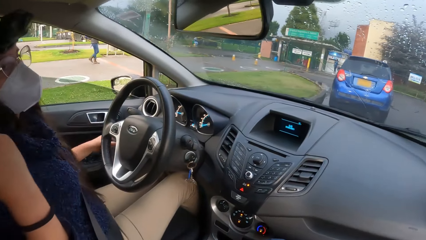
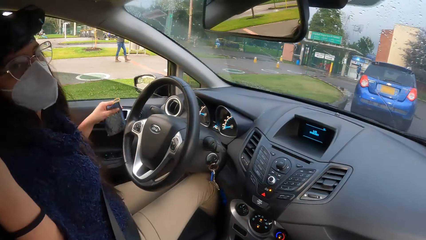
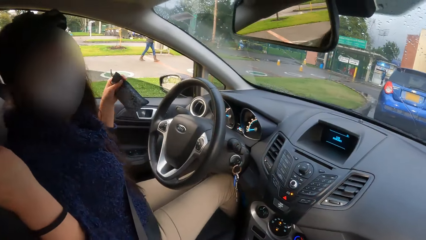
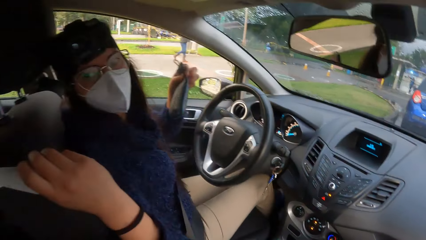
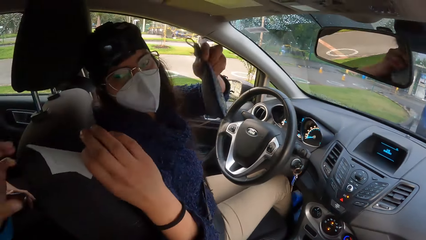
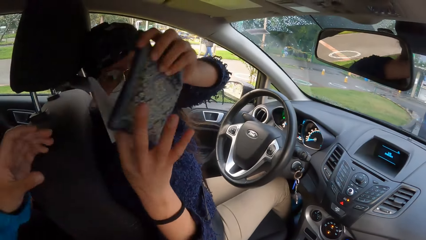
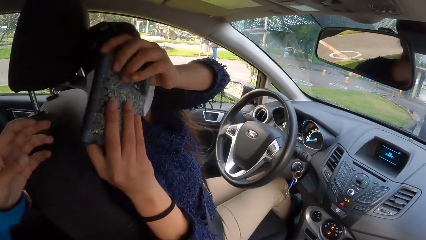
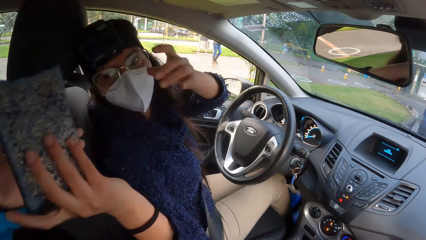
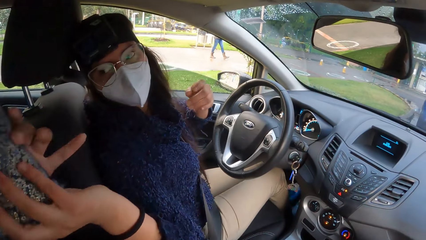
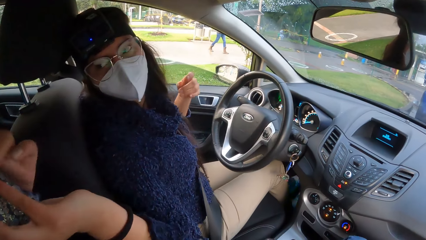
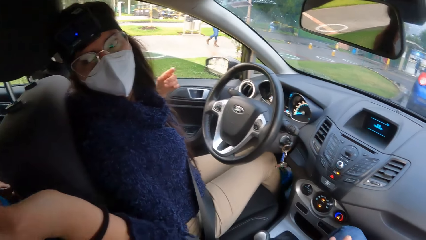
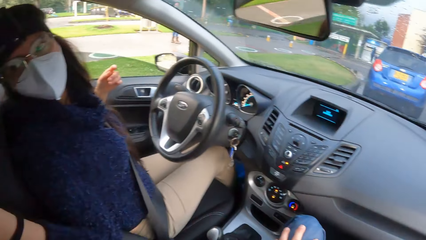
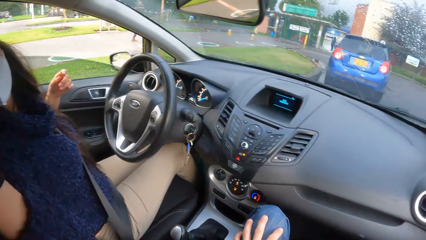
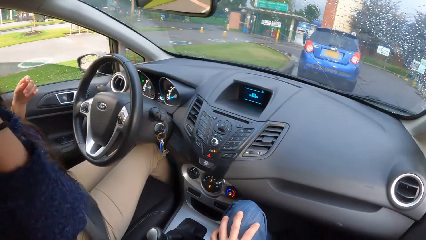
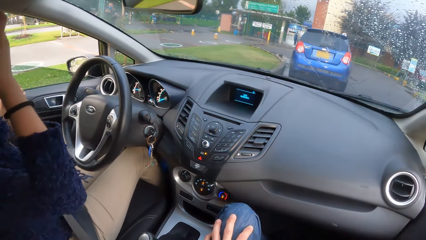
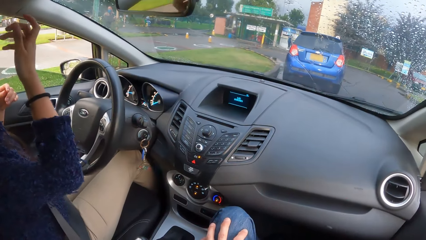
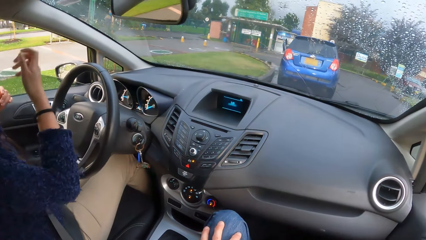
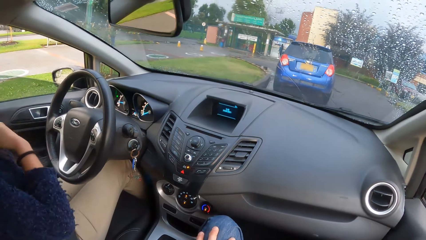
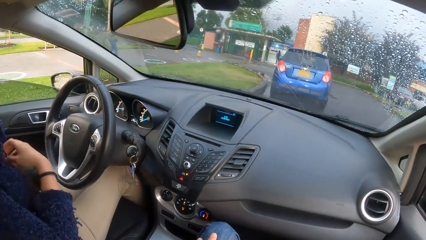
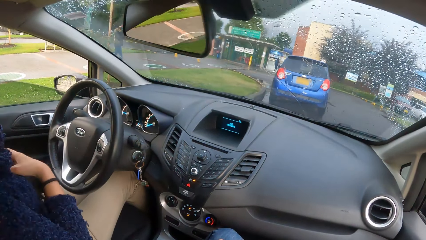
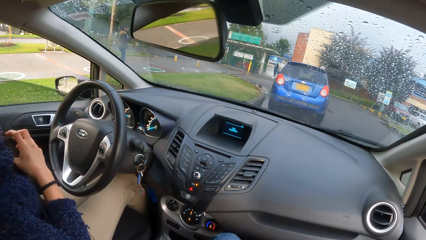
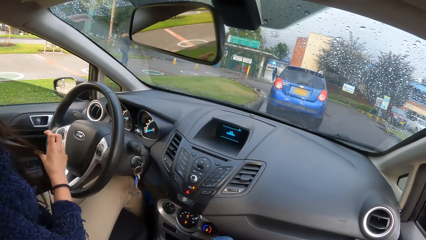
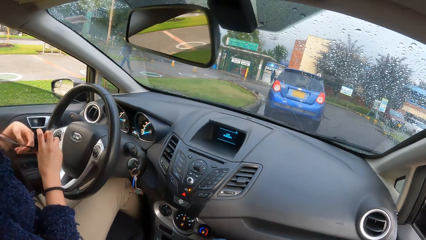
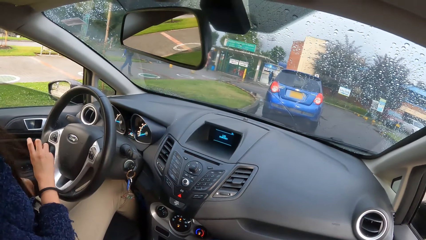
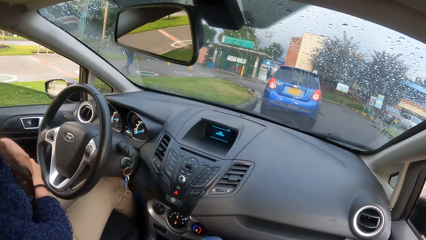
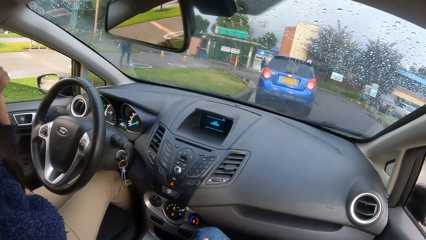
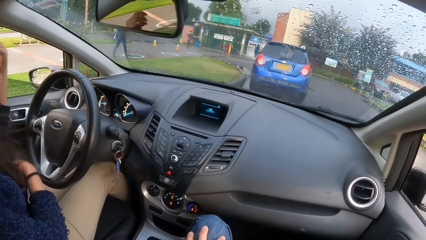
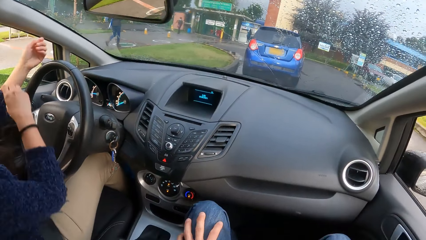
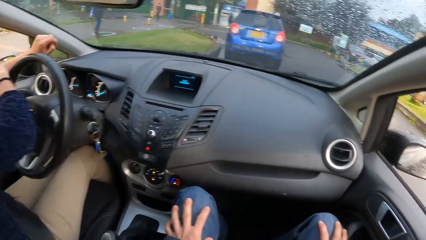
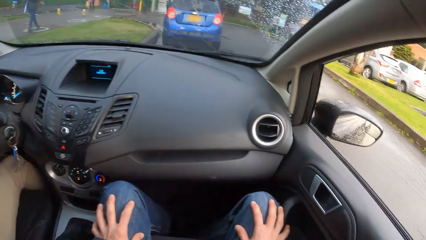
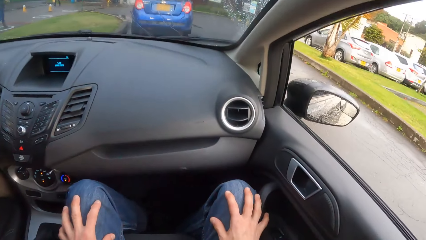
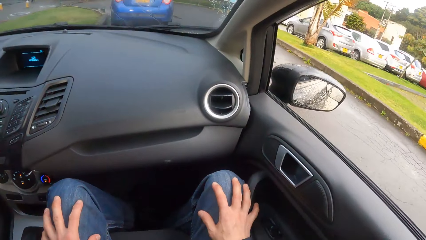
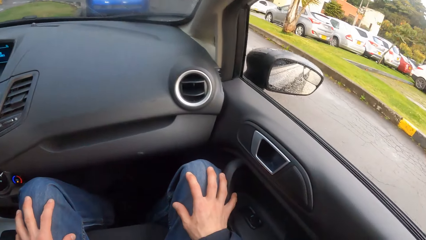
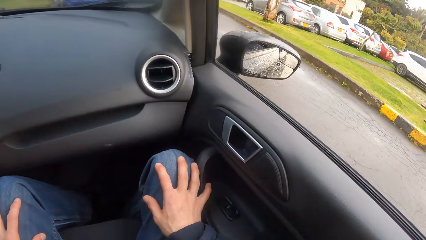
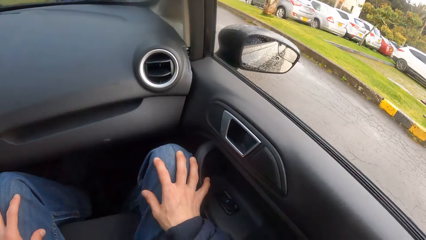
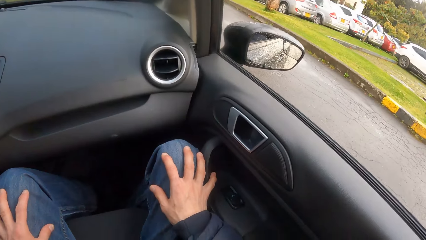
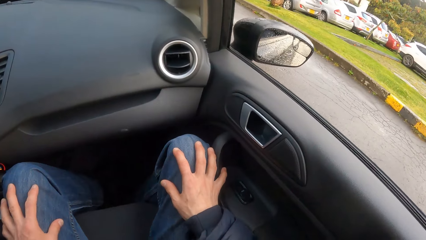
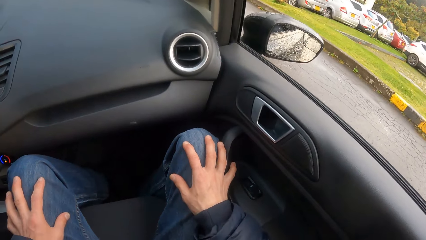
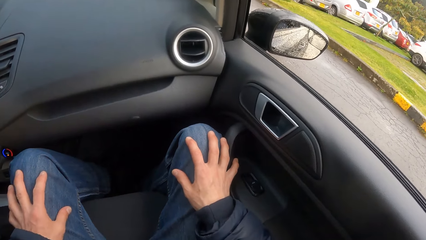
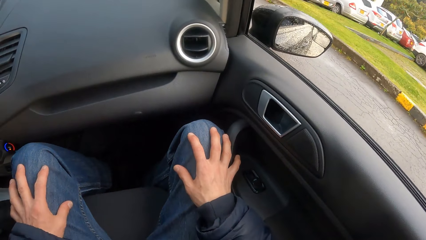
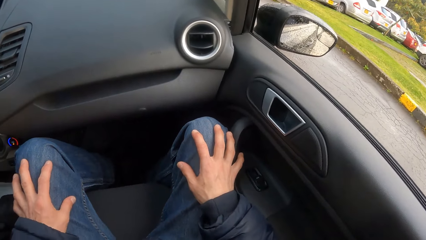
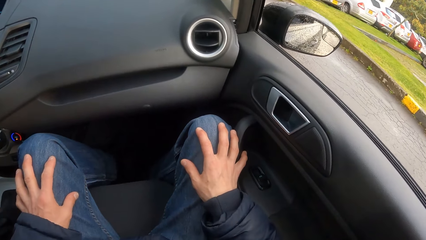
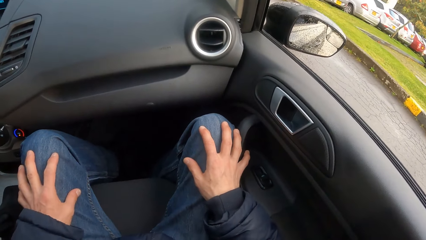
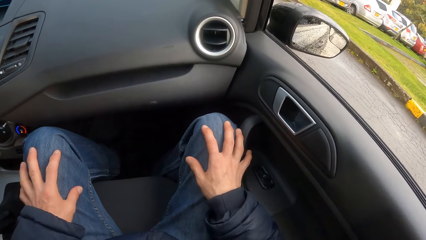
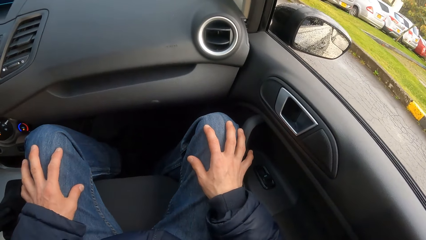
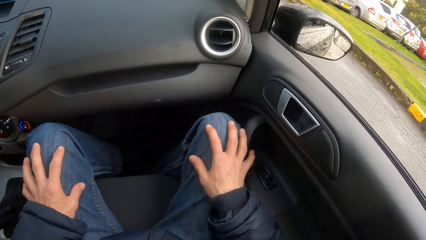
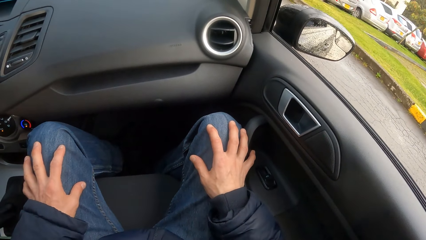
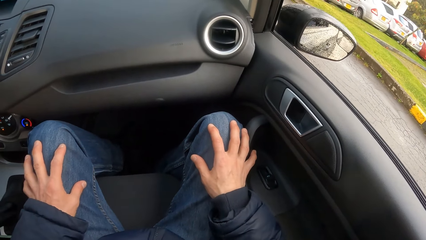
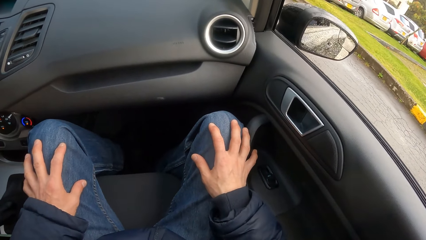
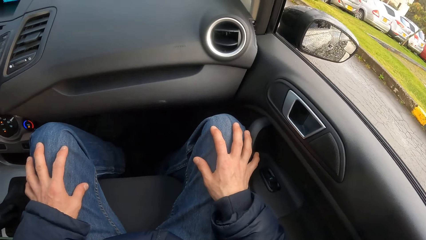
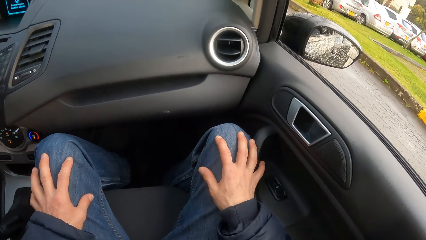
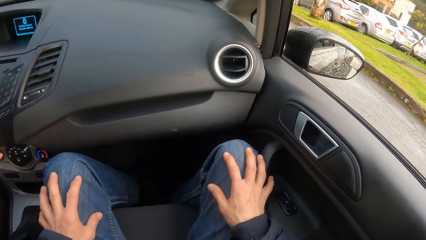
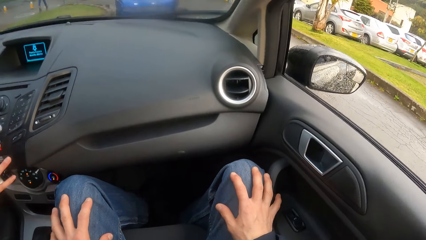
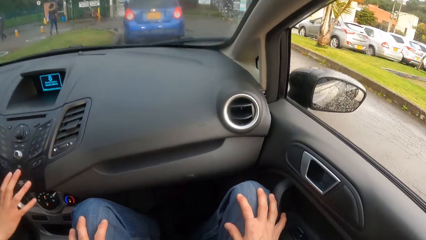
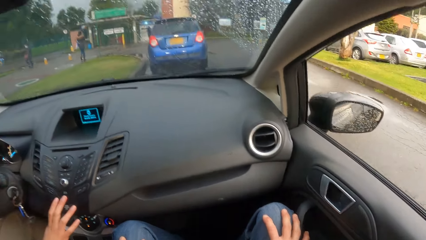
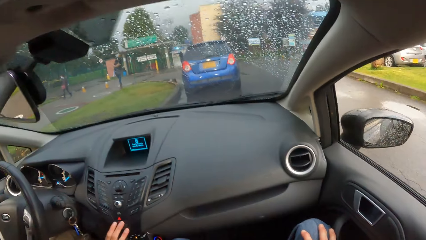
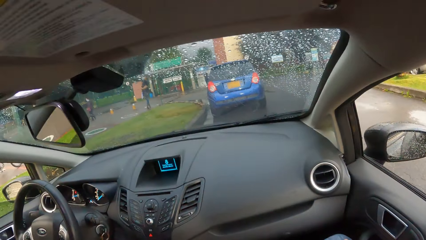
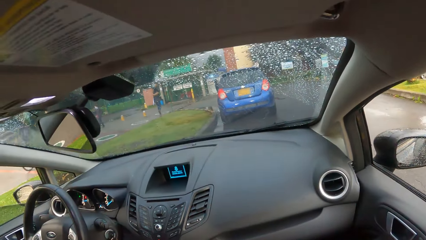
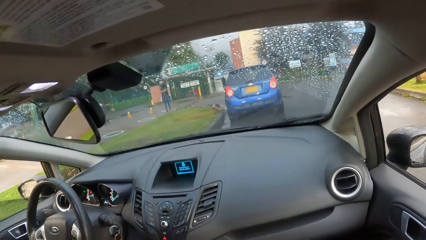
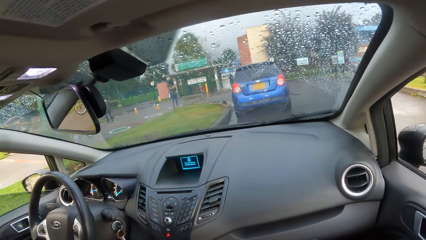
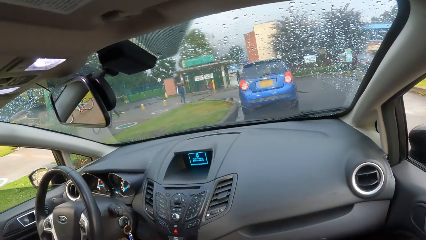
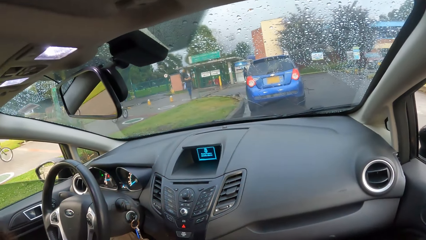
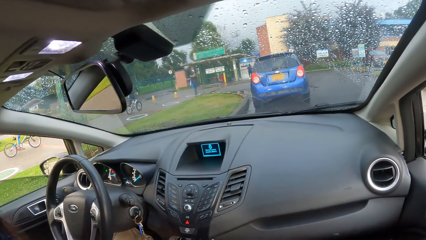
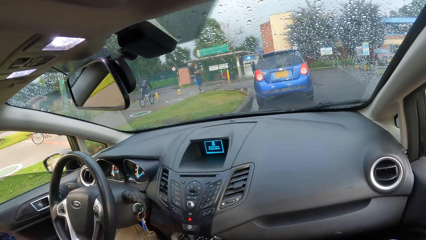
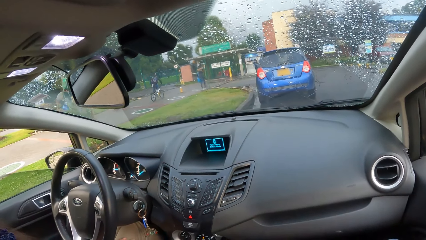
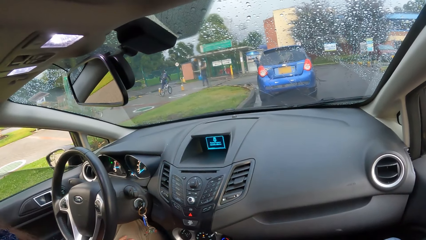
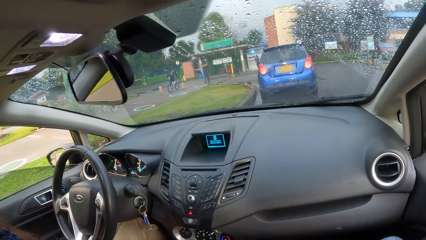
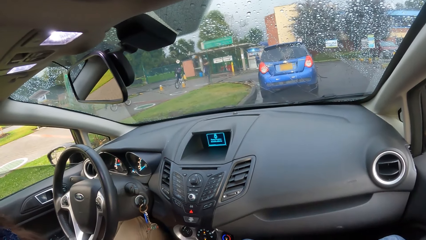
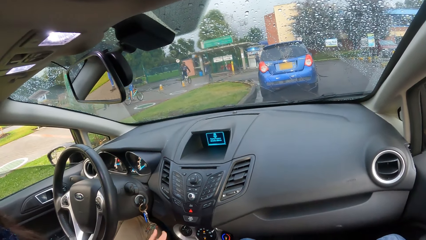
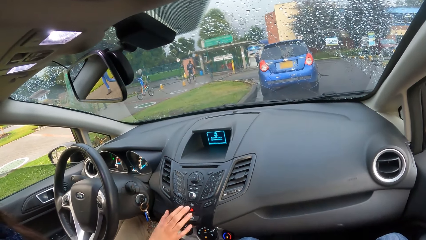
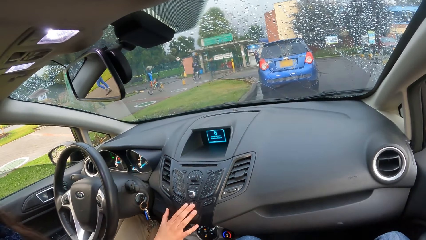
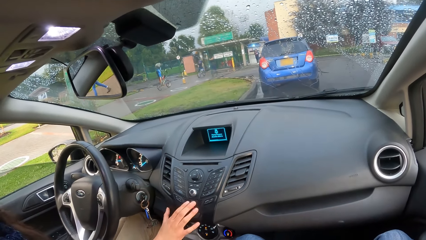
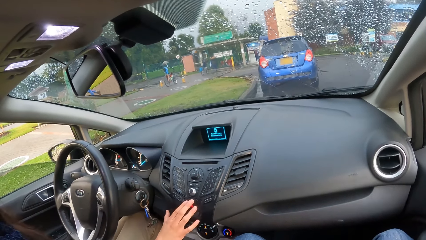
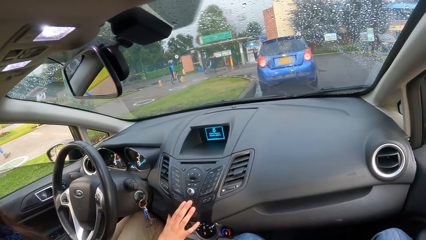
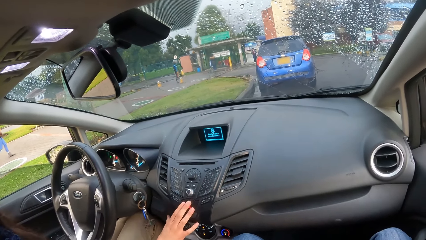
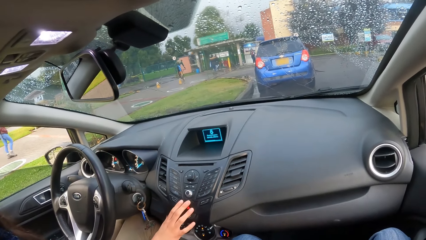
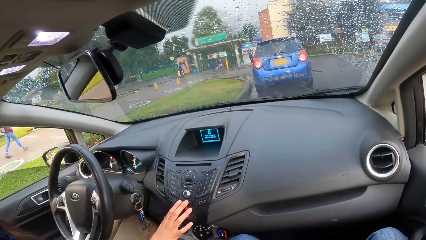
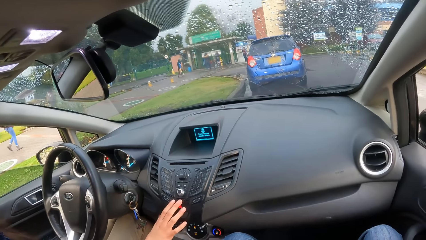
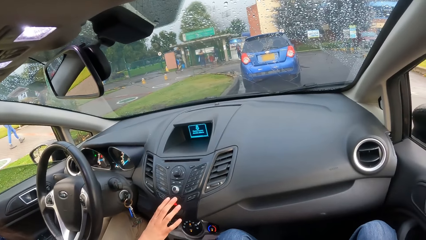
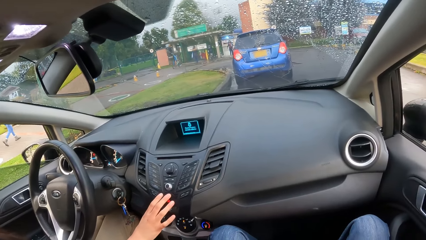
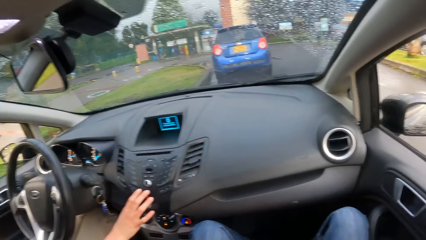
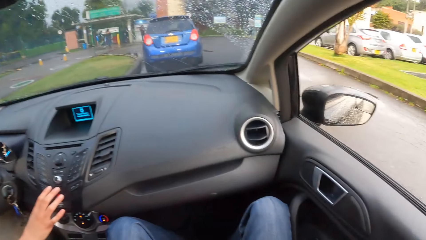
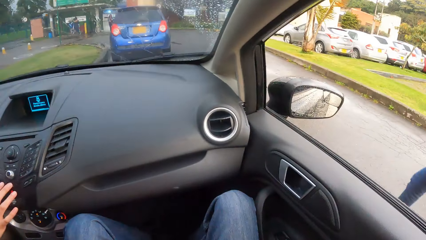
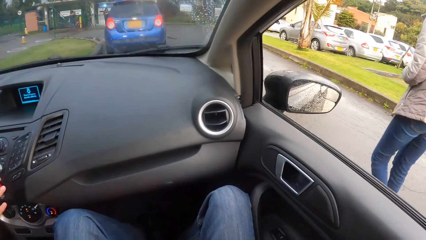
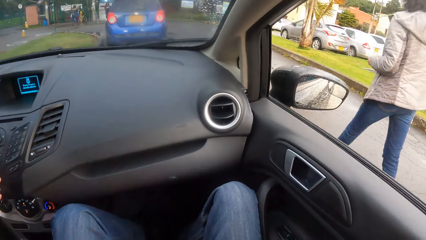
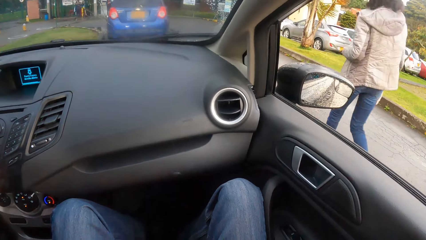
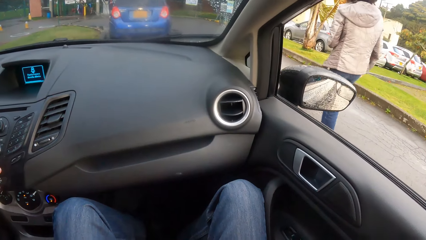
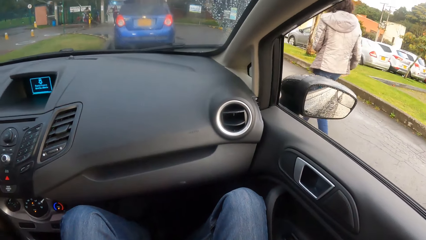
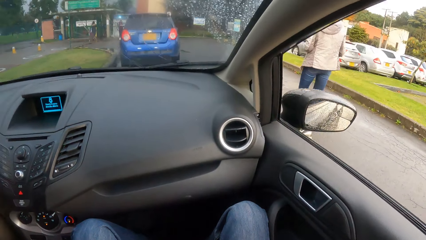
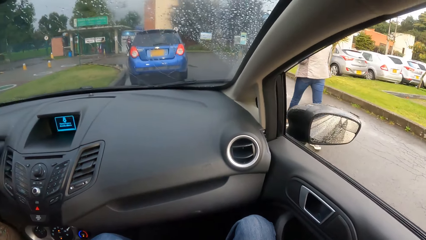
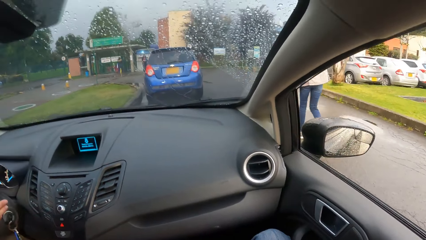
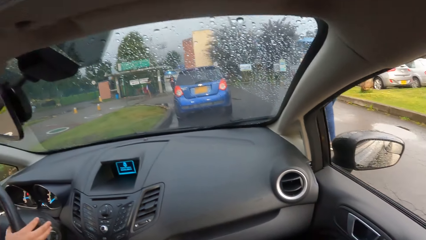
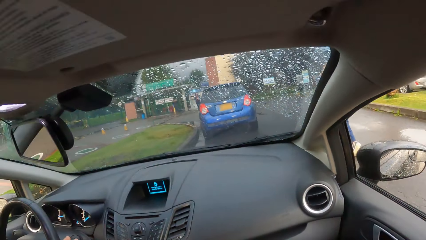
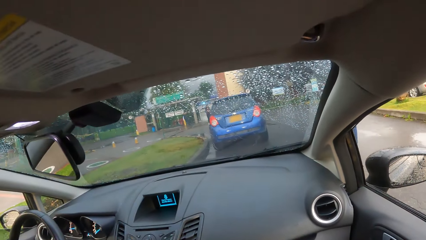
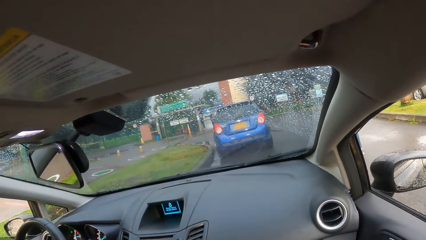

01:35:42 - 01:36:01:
The woman removes a purse from the front door pocket with her left hand. The woman passes the purse from her left hand to her right hand. The woman passes the purse to a girl at the back seat with her right hand. The camera wearer looks at the woman. The woman arranges her hair with both hands. The camera wearer looks outside. The woman operates the gadget in the car with her right hand. Another girl walks past the camera wearer.
